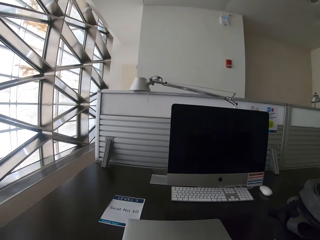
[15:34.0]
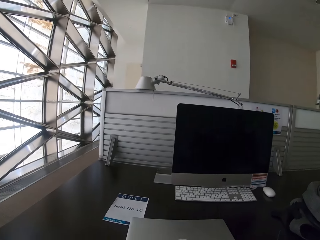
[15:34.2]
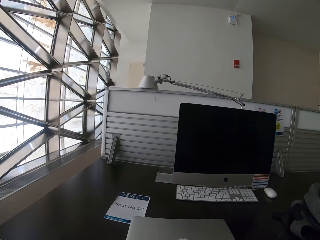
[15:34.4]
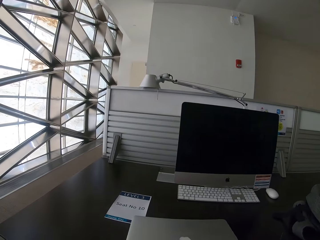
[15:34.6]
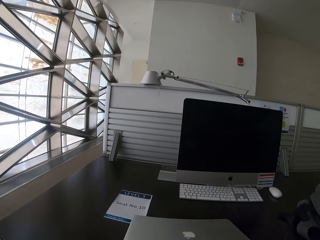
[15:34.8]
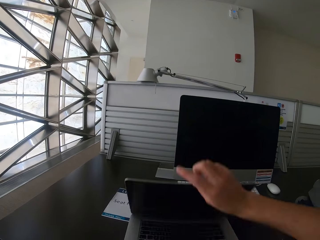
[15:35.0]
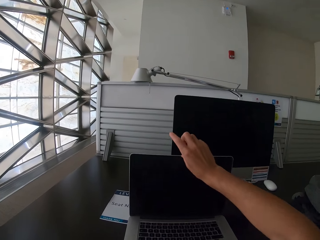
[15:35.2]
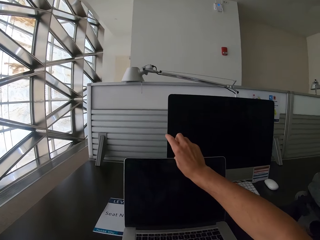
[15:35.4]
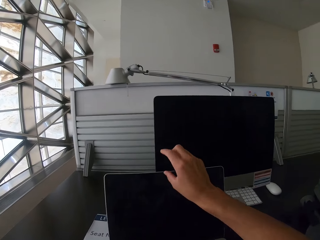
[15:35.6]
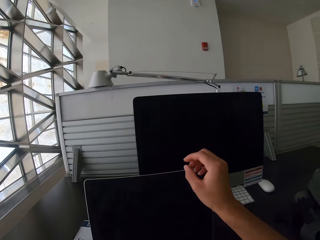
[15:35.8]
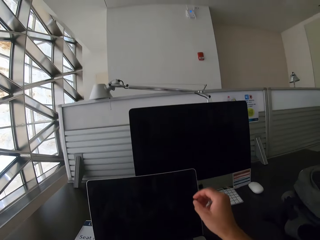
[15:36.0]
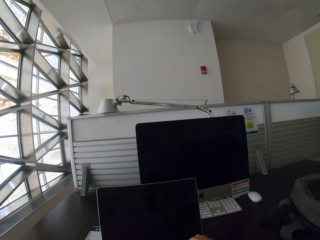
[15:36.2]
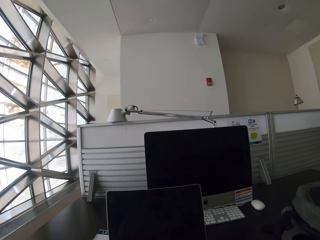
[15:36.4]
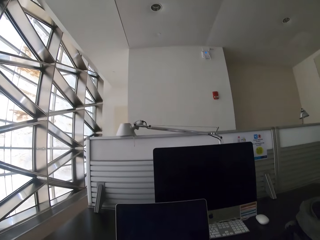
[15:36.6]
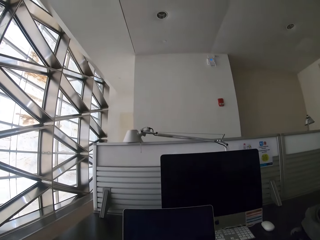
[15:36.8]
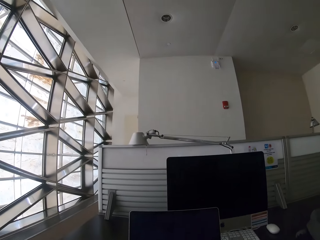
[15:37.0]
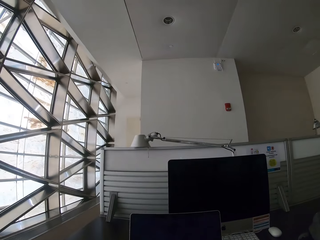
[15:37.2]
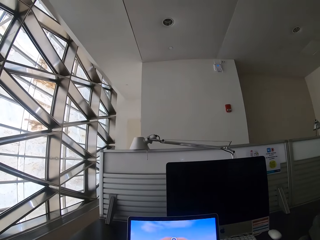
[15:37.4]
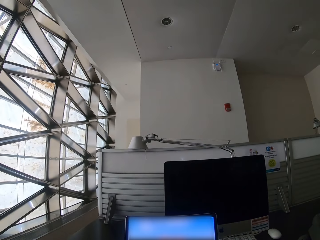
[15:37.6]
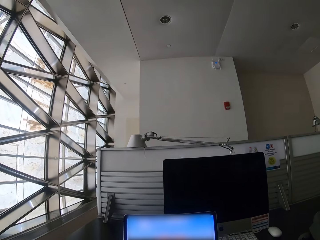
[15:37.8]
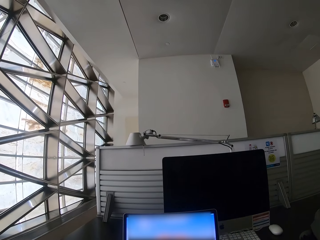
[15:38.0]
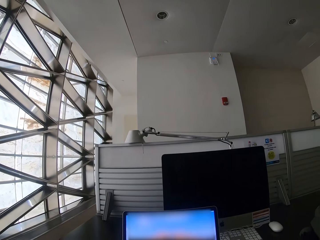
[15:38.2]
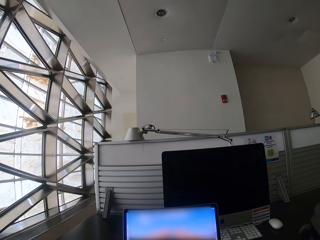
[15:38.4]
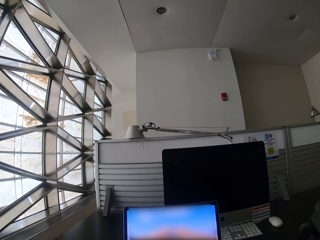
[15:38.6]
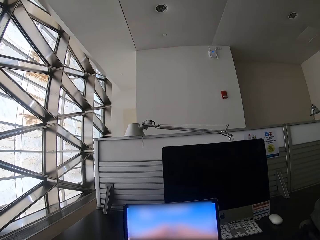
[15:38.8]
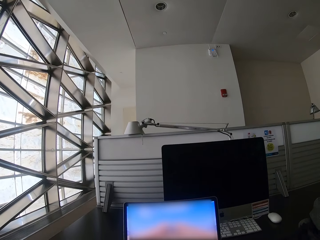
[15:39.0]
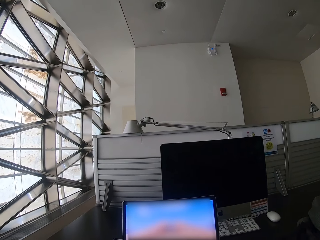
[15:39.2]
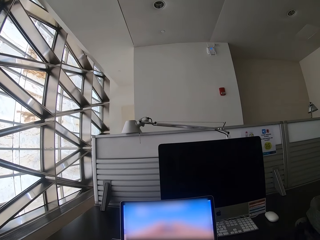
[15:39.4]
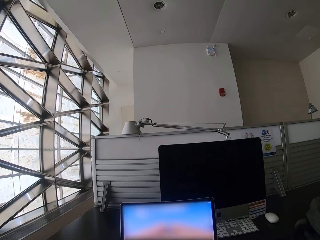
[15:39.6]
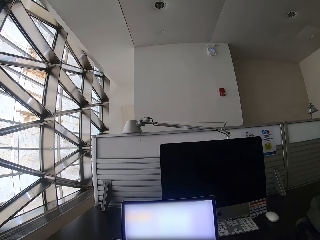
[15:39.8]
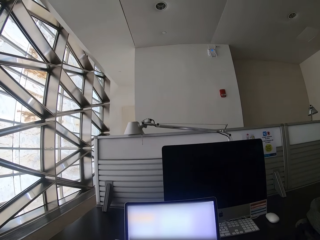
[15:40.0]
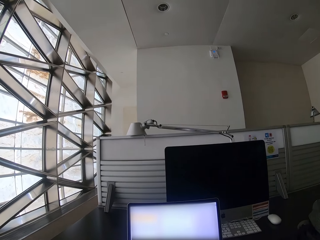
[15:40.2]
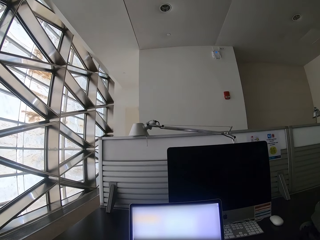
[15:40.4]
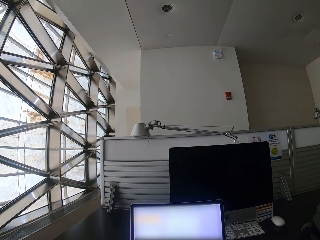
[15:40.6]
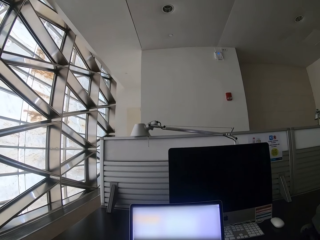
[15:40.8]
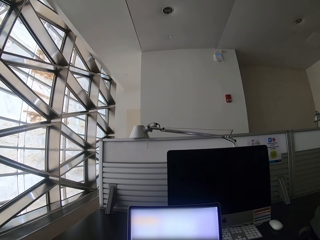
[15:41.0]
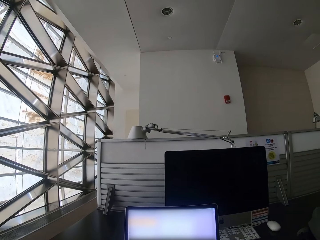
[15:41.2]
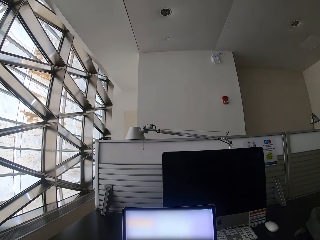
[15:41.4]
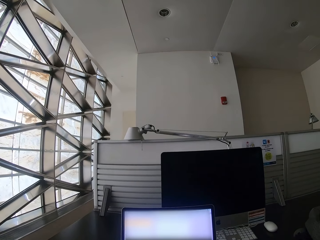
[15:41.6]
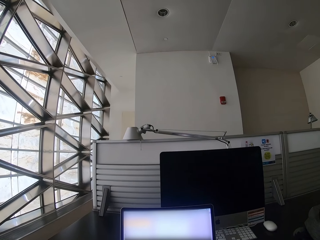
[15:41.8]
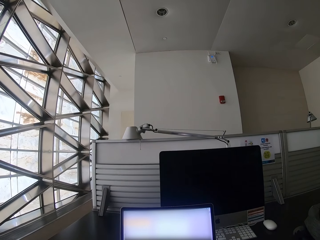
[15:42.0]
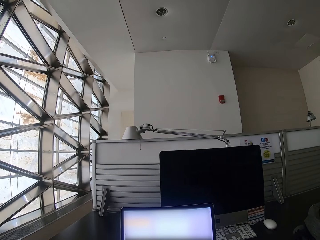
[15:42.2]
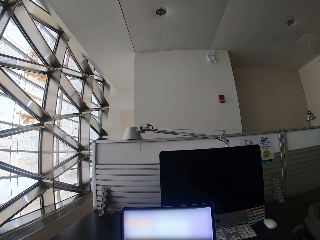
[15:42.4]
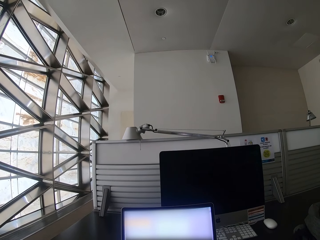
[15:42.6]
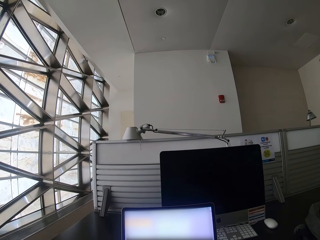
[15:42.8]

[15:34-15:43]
The camera wearer opens the laptop. They use the laptop. They press on the laptop.

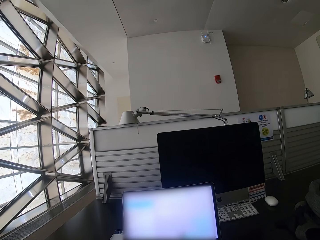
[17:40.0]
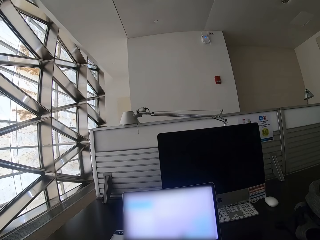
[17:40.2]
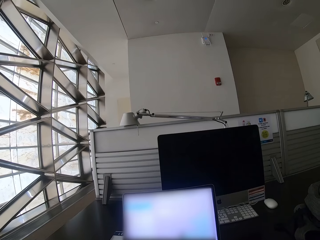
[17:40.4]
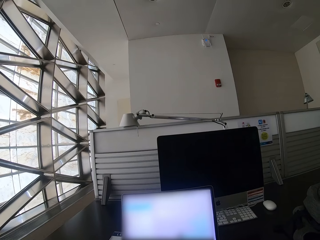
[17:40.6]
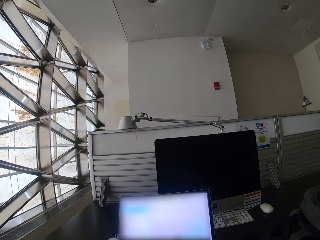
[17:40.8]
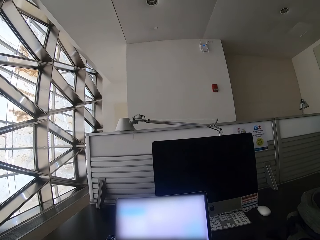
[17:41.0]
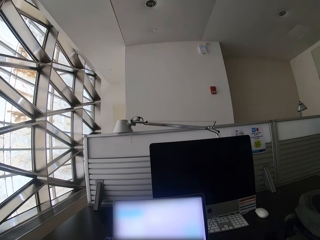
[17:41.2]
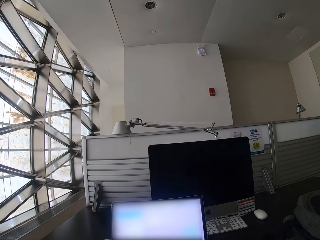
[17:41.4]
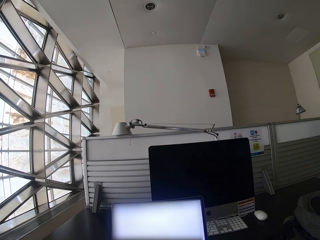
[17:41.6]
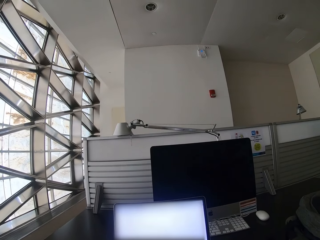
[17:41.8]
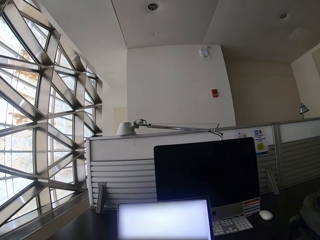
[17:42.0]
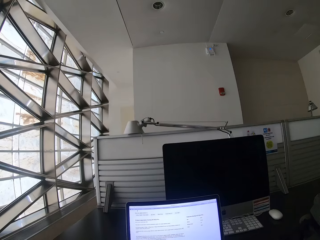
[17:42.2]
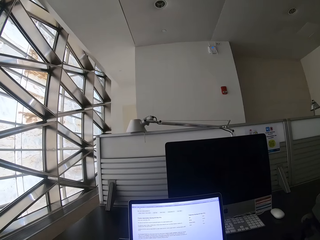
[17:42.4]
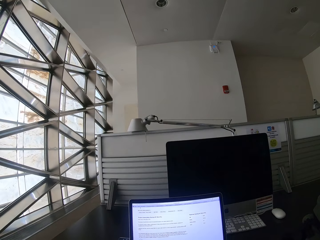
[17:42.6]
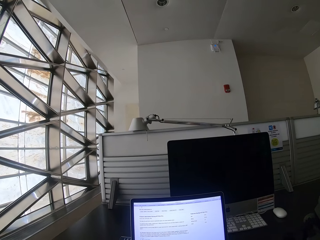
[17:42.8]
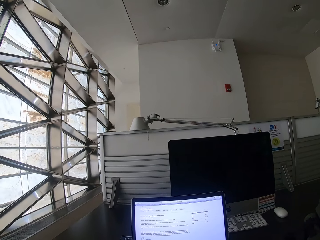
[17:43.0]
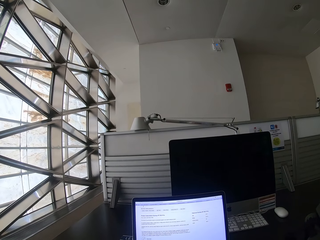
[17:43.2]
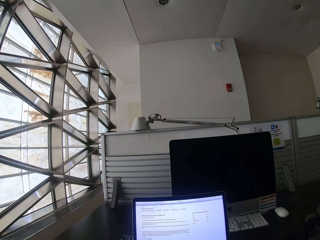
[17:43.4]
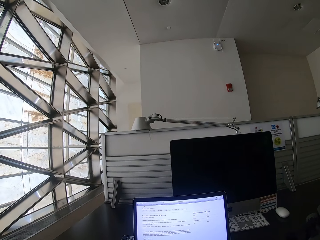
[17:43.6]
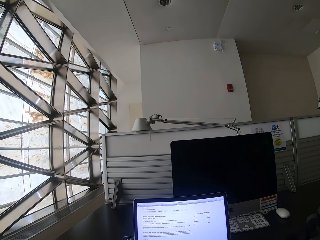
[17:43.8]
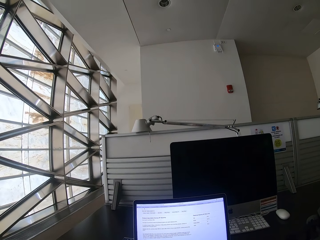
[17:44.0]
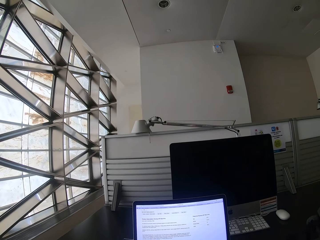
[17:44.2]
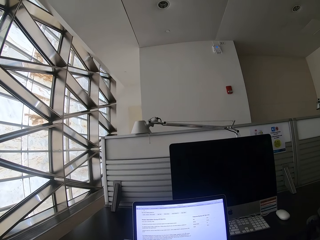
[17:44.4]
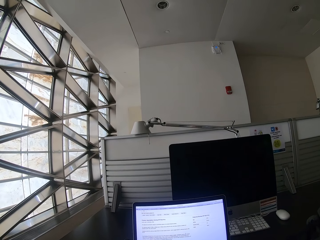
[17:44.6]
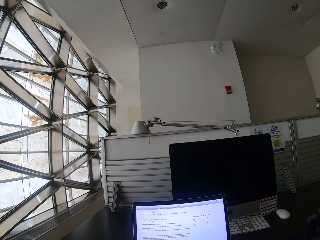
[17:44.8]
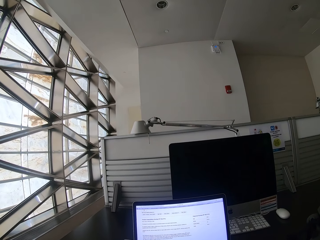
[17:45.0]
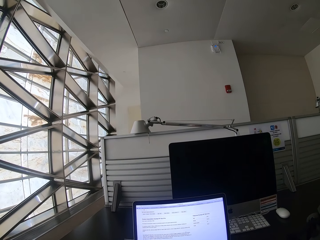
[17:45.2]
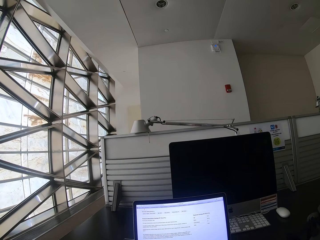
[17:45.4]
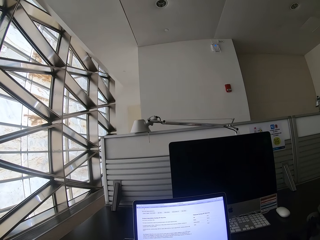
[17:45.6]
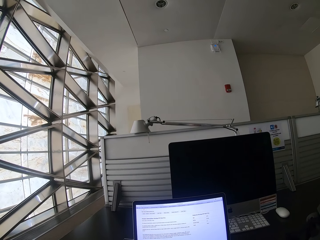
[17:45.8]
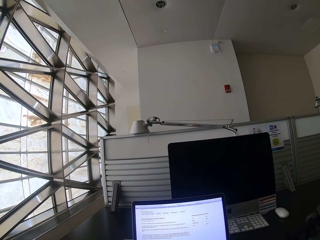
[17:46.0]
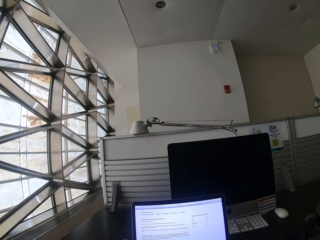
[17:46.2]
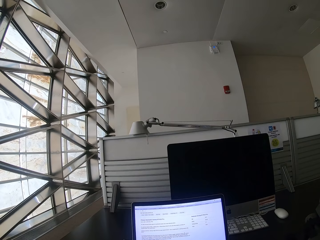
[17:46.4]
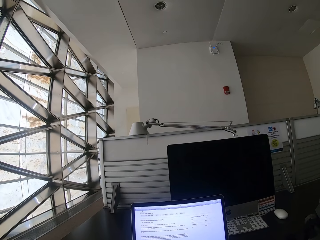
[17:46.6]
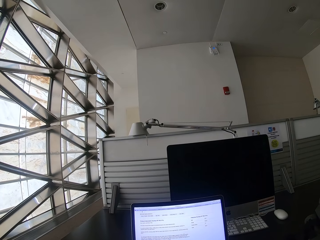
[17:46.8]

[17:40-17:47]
The camera wearer looks around.

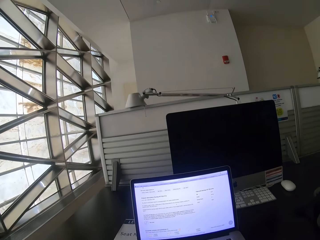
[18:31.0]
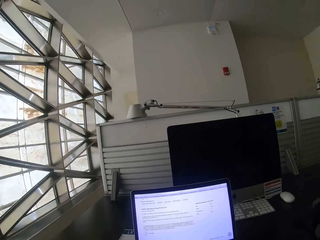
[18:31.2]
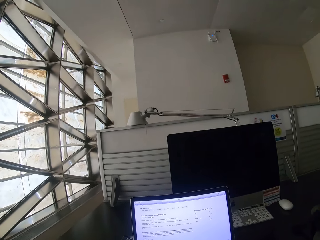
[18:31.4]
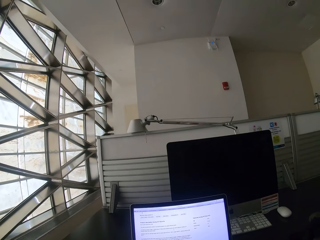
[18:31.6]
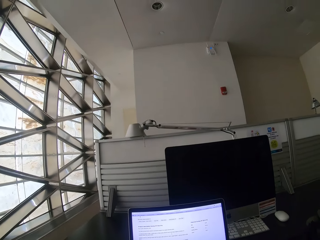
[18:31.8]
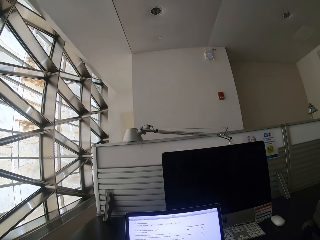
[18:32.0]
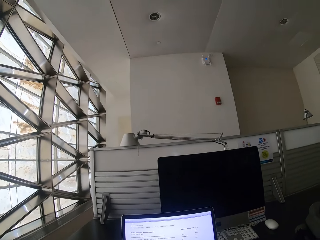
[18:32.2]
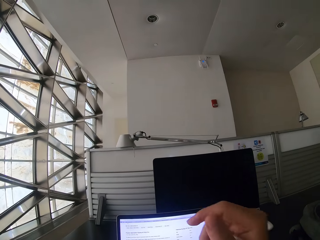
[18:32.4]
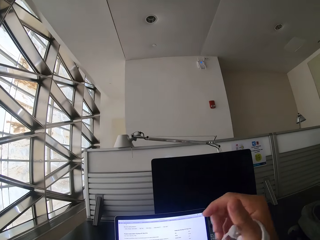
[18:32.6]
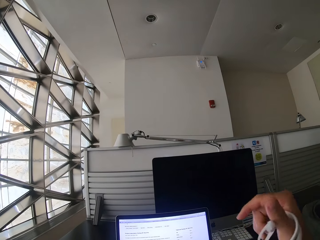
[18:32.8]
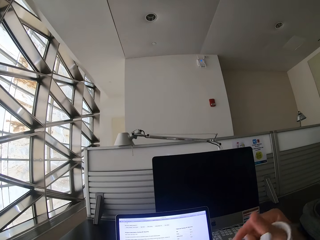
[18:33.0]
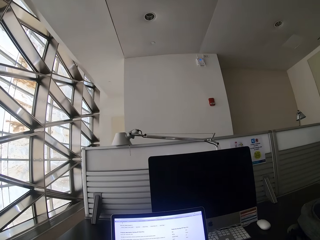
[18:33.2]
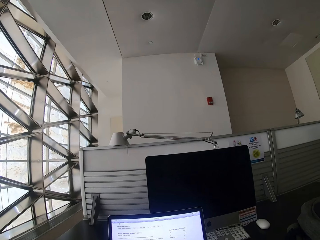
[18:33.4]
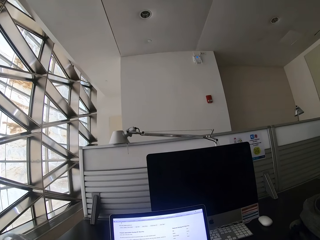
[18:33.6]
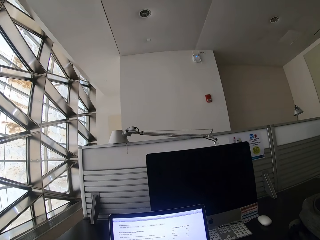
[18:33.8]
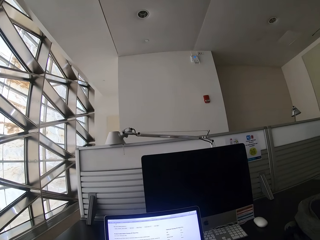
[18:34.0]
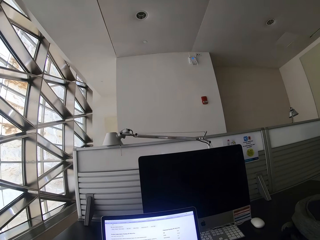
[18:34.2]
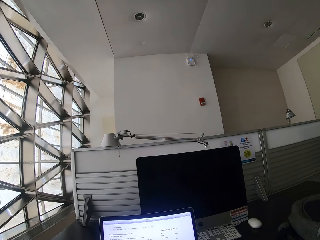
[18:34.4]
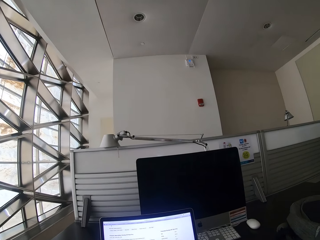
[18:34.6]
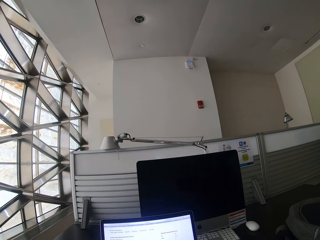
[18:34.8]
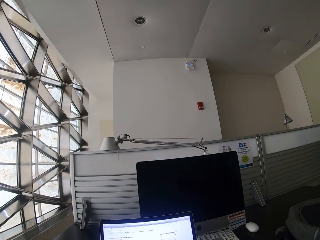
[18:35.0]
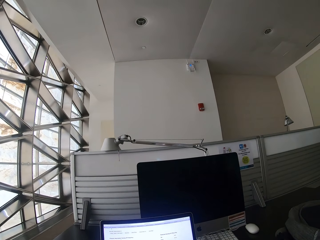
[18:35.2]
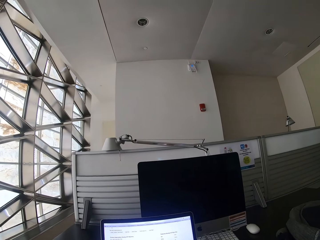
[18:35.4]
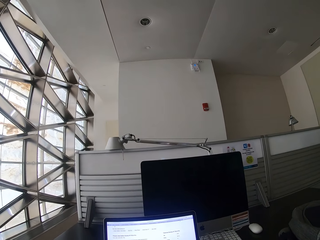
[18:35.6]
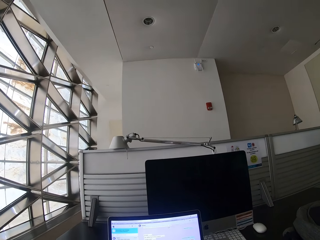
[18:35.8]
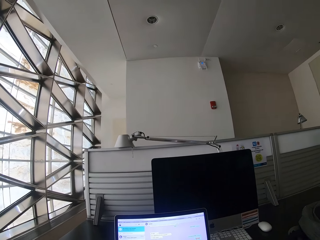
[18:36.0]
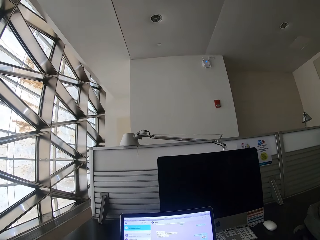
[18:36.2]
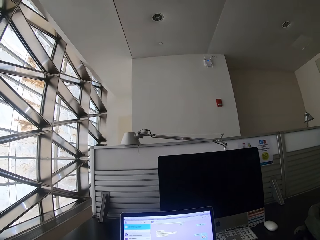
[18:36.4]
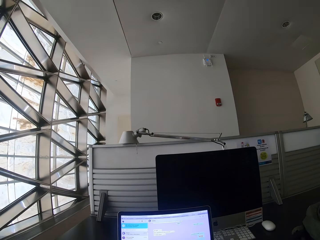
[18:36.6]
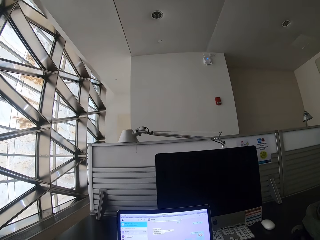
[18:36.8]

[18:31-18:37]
The camera wearer moves his hand. He picks up something. He uses the laptop.
